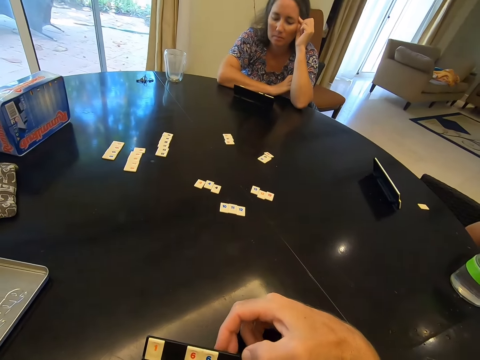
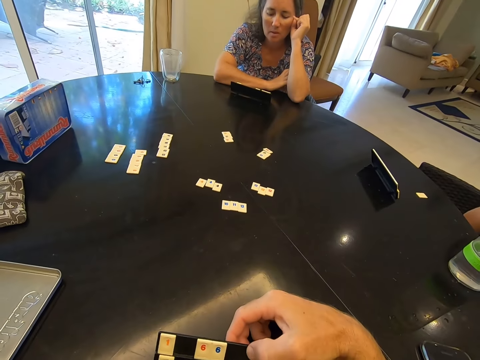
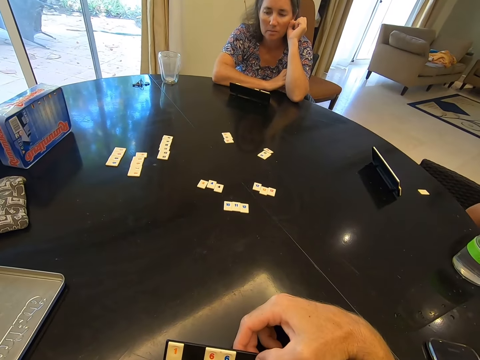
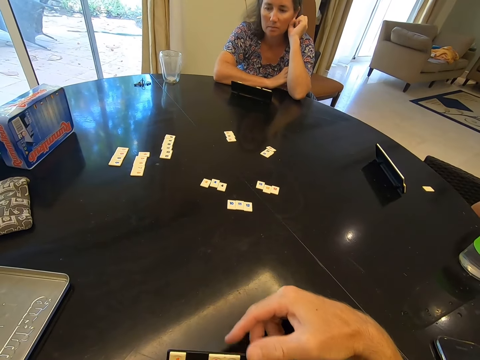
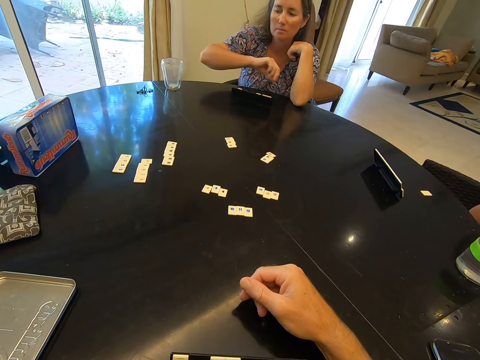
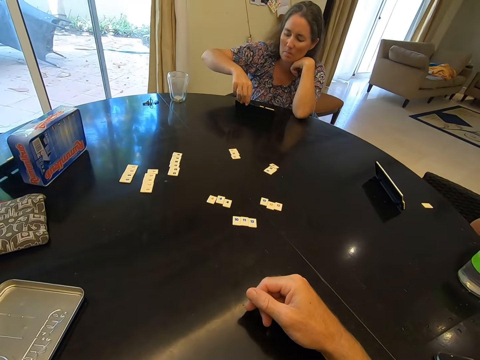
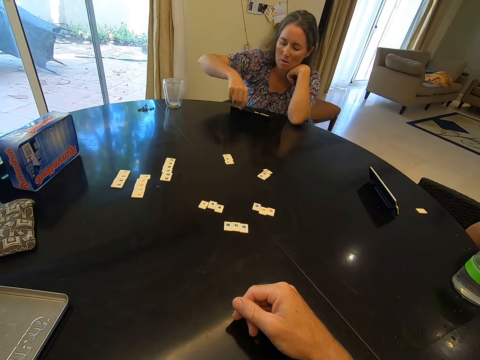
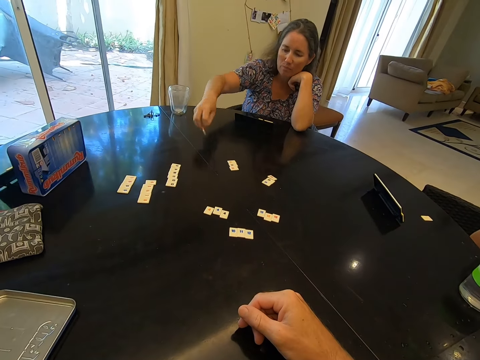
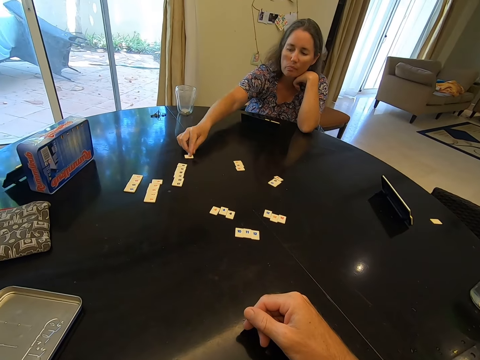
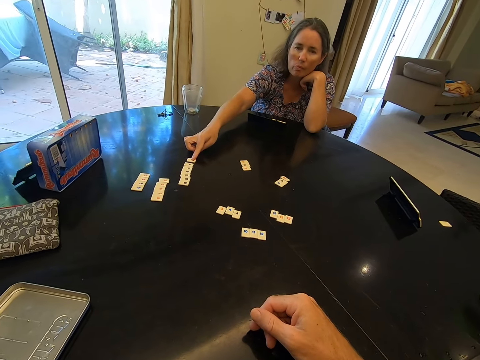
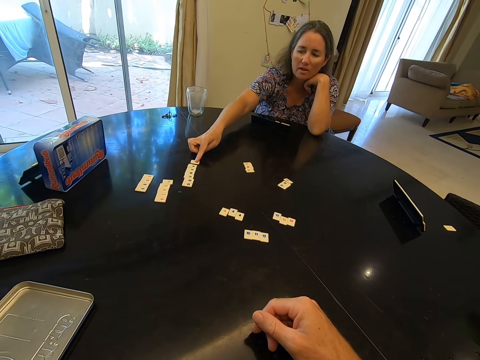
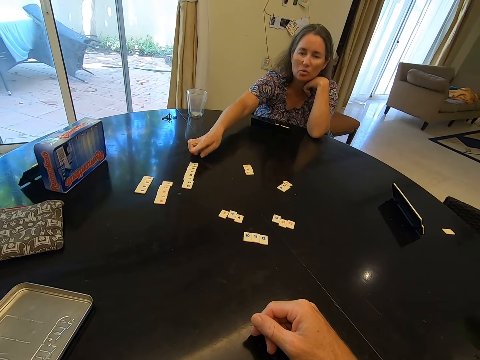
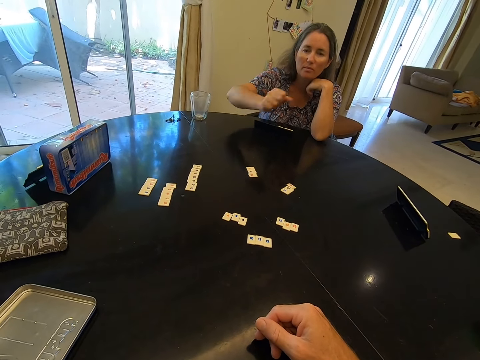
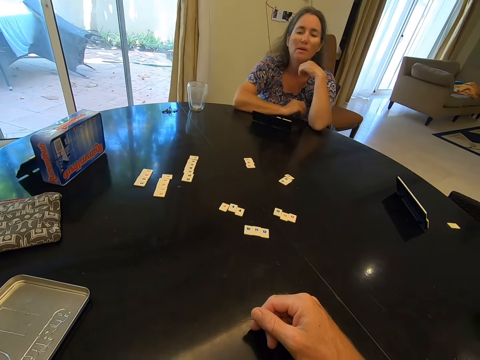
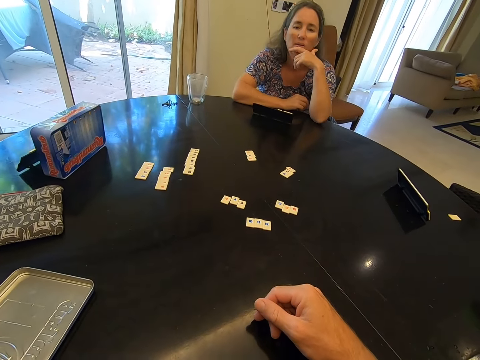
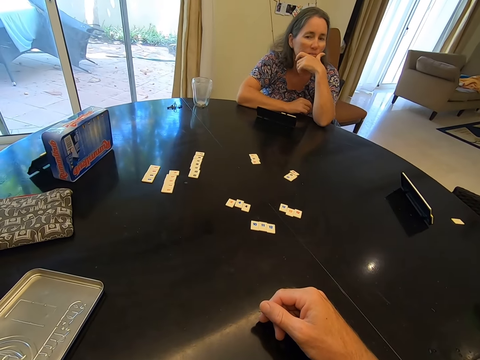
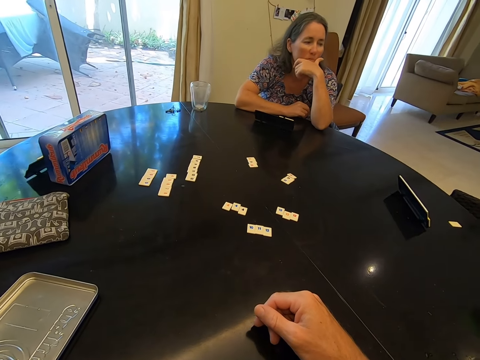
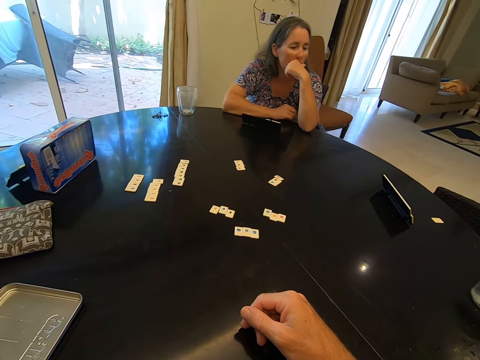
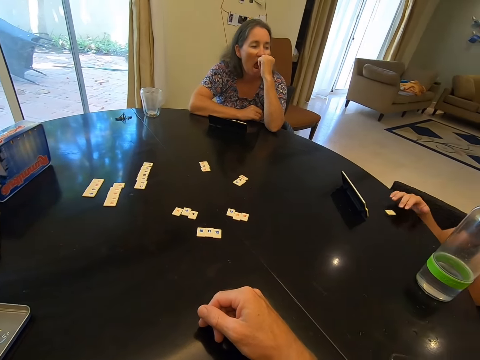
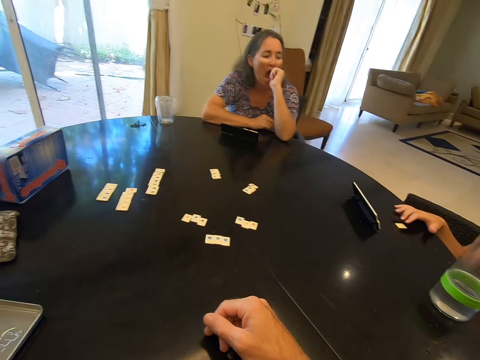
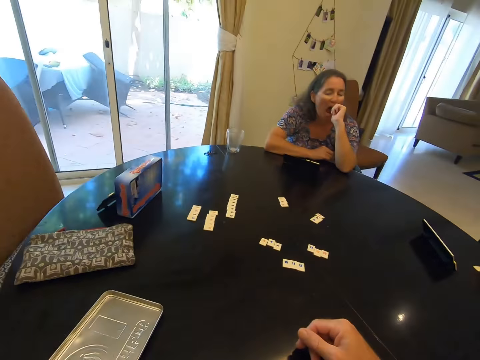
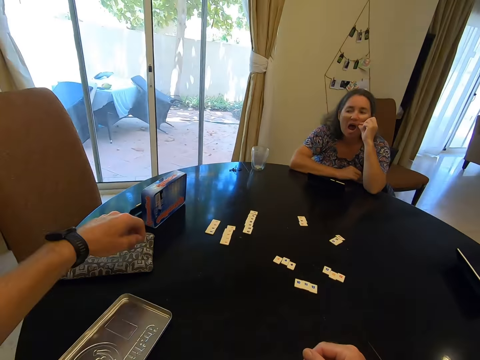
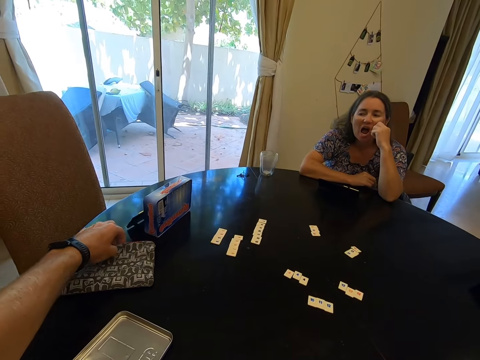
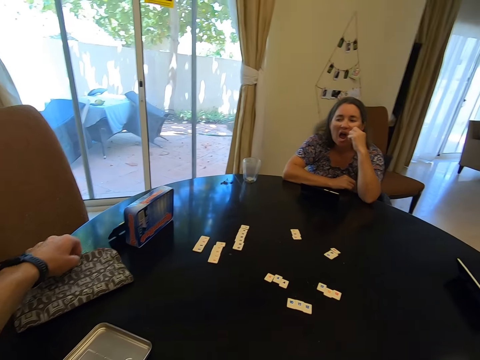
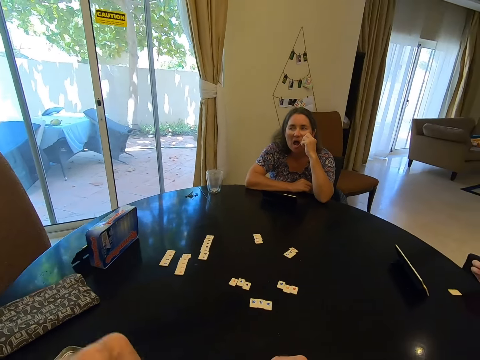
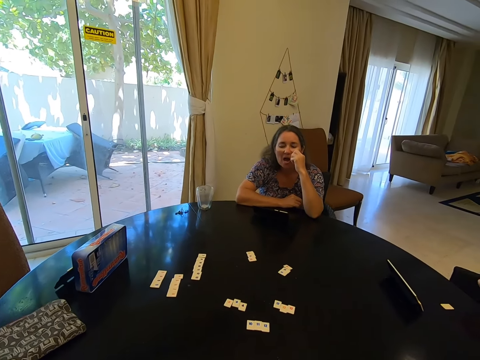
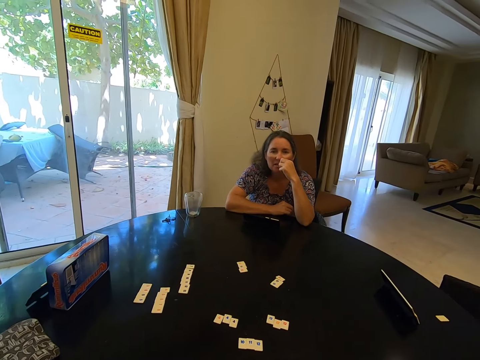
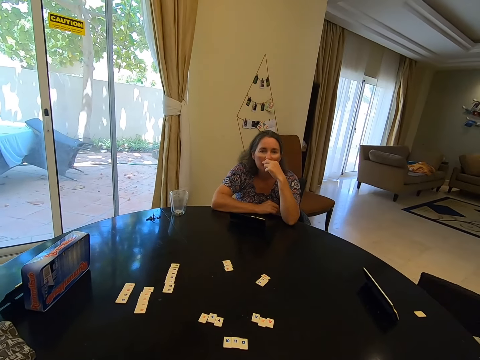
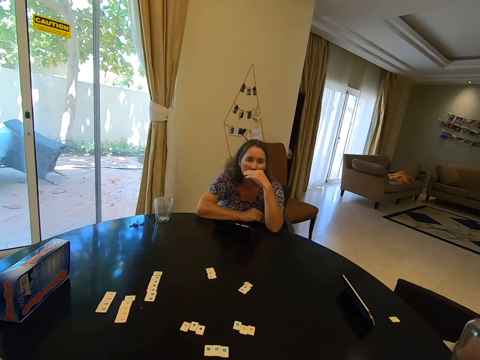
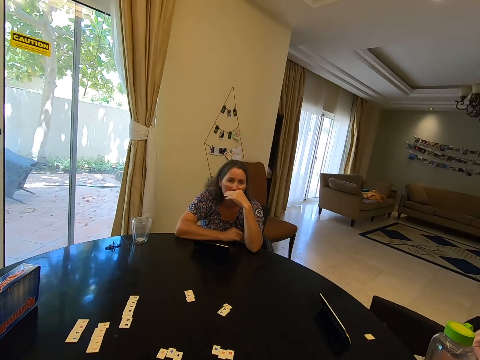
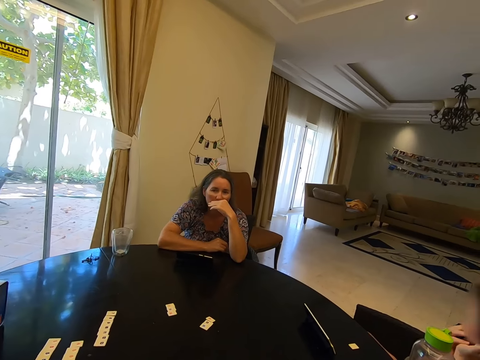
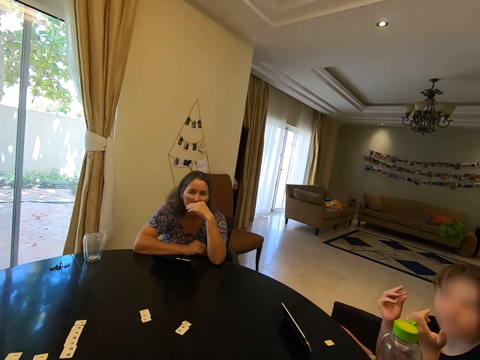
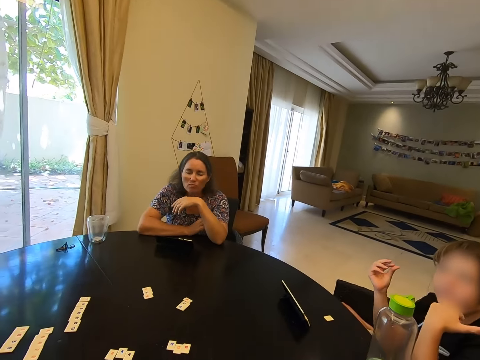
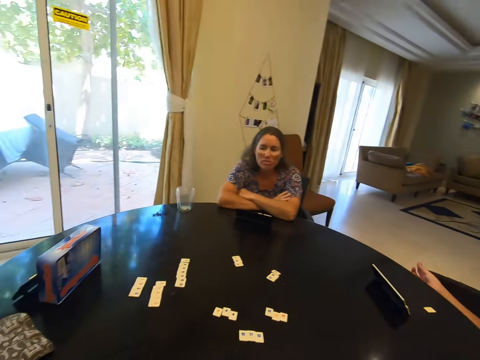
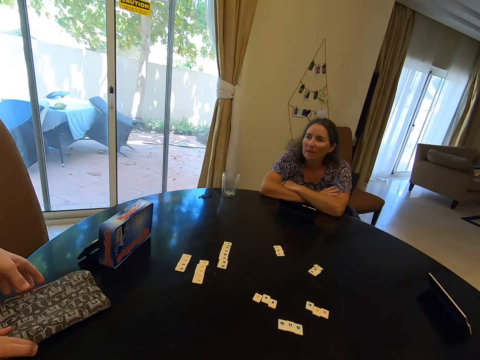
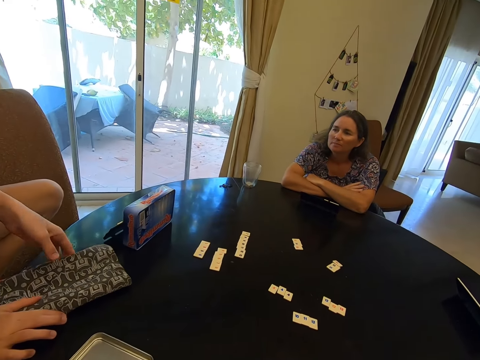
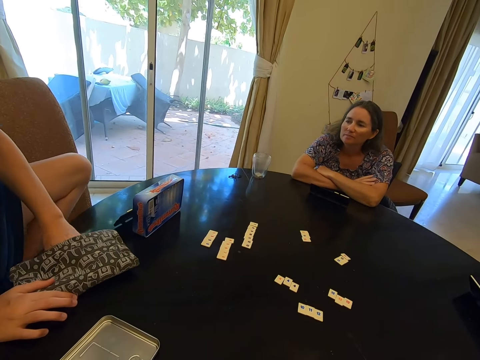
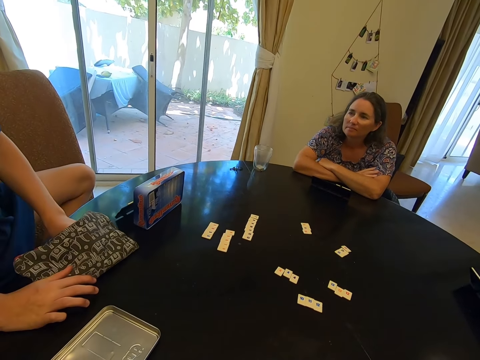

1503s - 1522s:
The camera wearer drags the rack on the table. They rest the hand on the table. They talk in the room. A lady talks to the camera wearer. The camera wearer drags the bag on the table. They look around. A boy talks to the camera wearer.

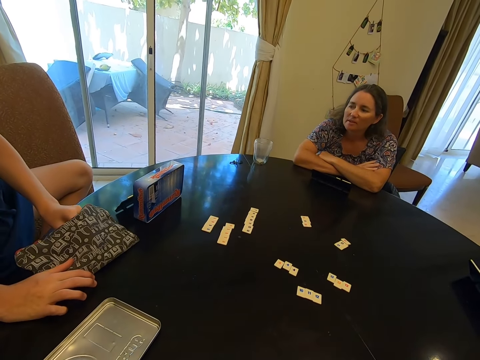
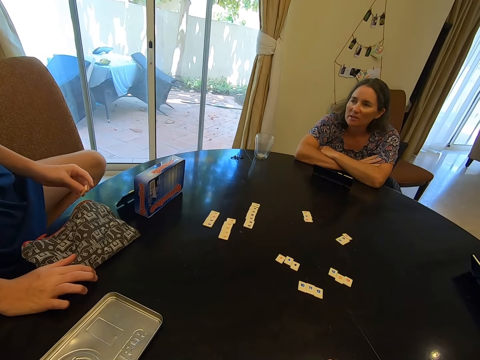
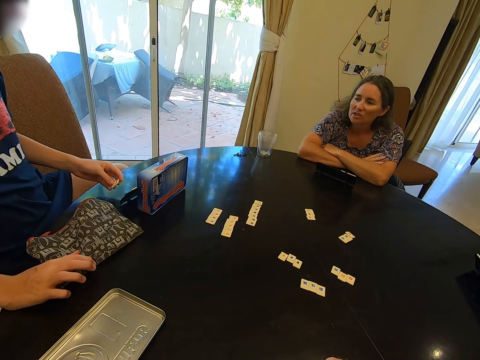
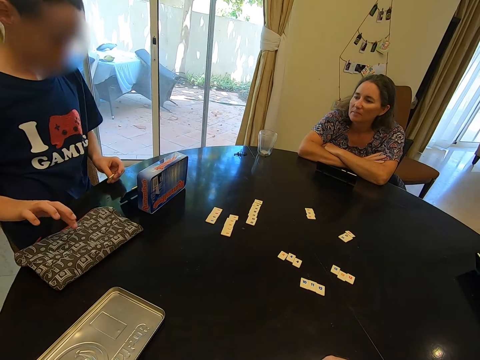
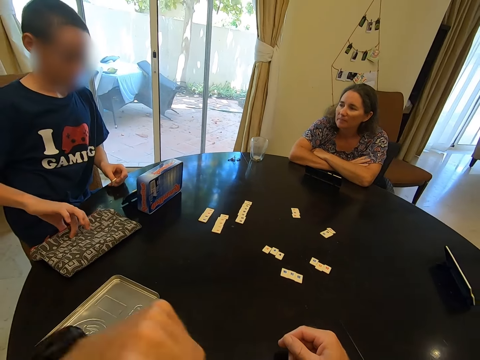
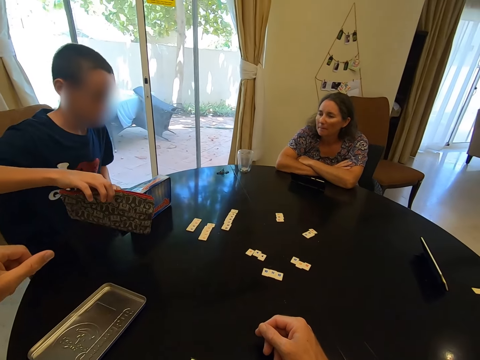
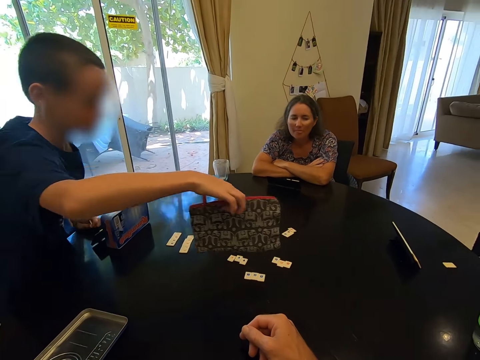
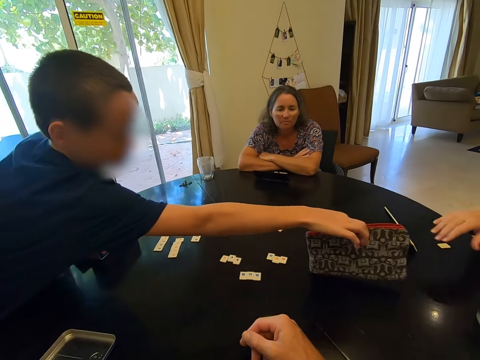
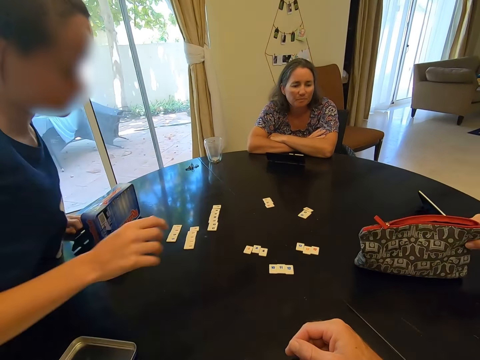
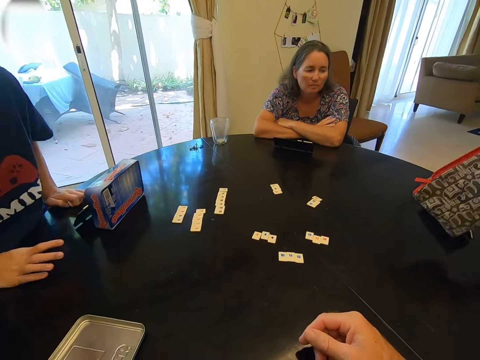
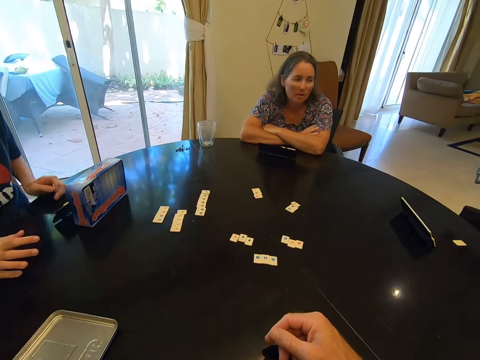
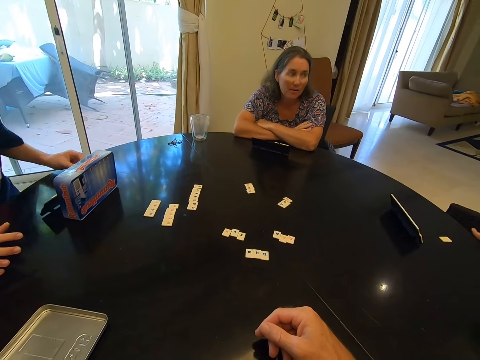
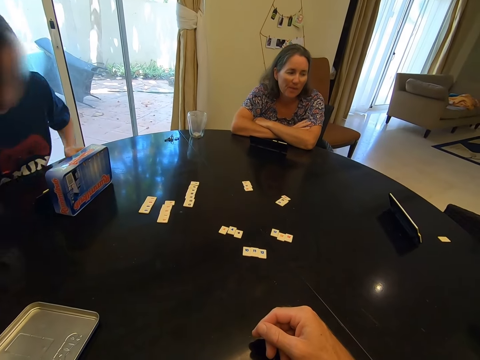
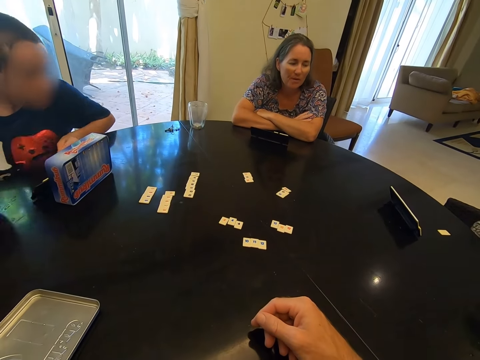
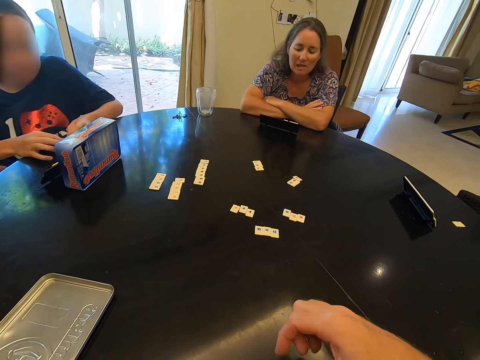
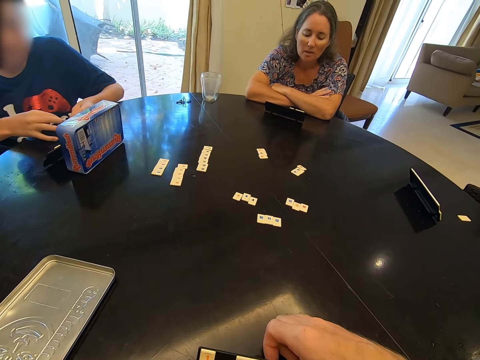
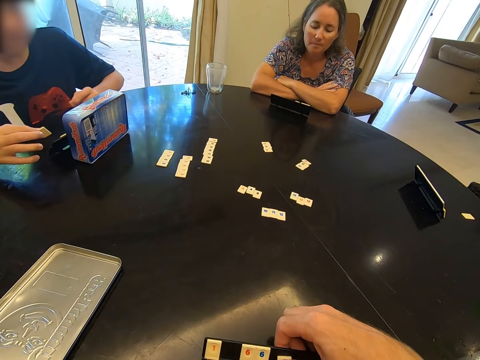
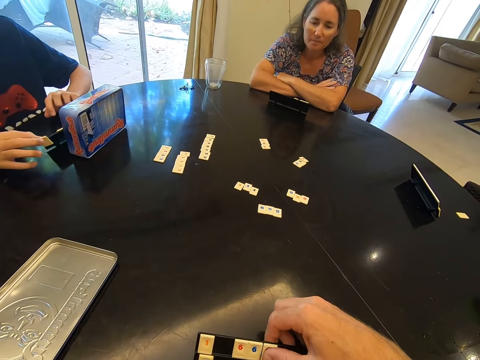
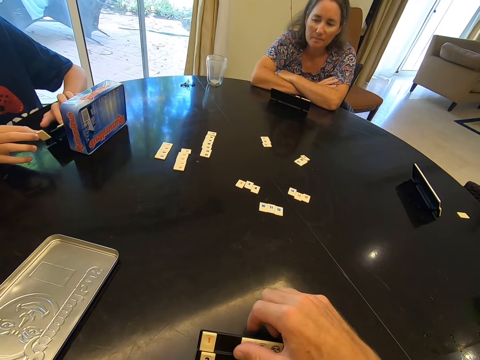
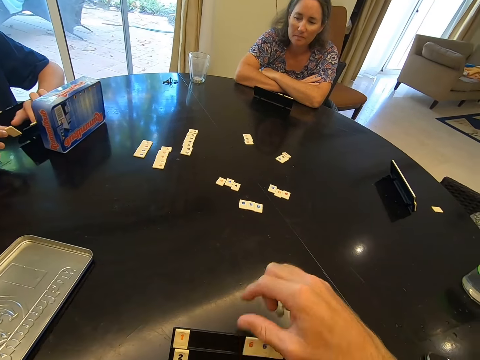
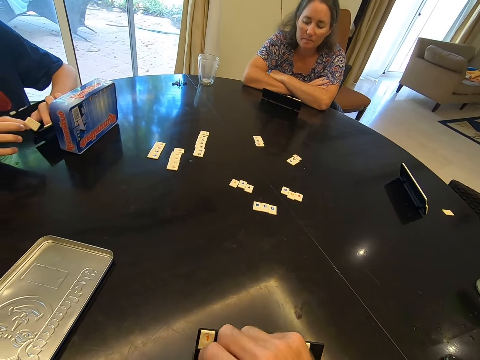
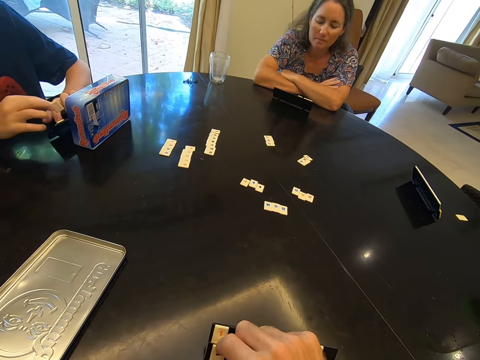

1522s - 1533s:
The camera wearer arranges the game chip on the rack.
